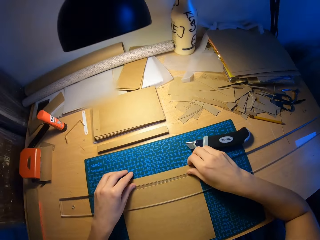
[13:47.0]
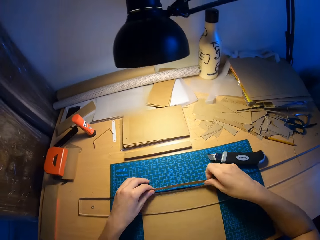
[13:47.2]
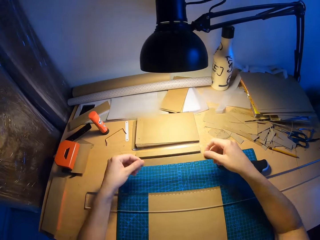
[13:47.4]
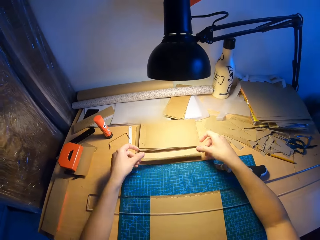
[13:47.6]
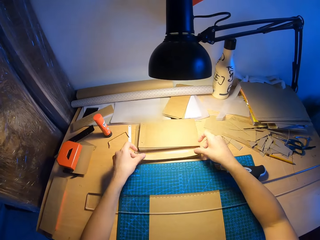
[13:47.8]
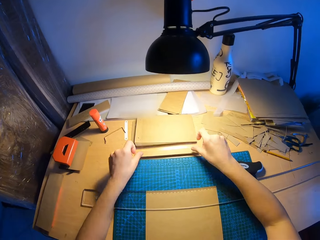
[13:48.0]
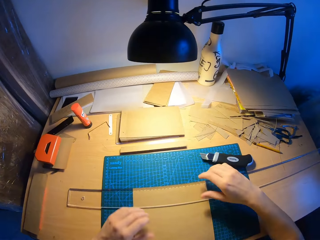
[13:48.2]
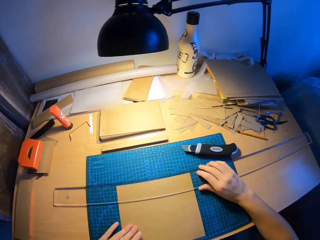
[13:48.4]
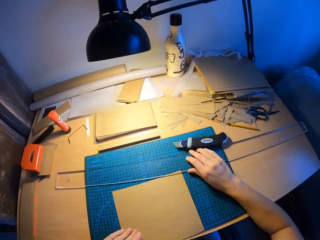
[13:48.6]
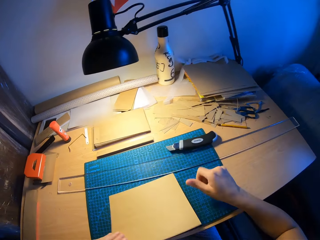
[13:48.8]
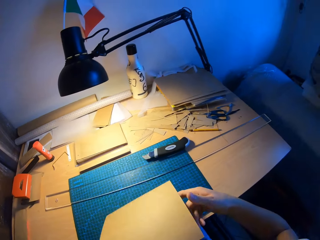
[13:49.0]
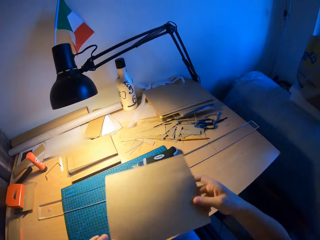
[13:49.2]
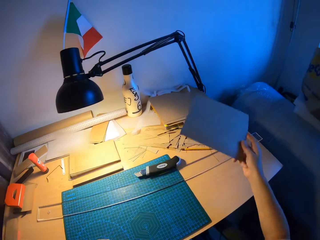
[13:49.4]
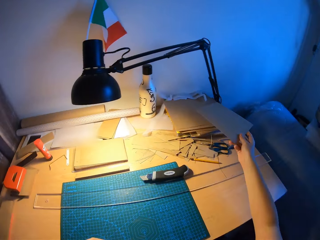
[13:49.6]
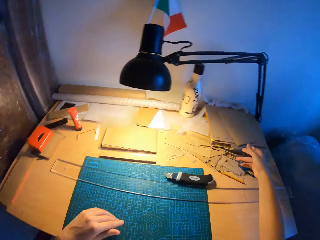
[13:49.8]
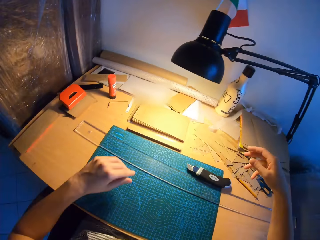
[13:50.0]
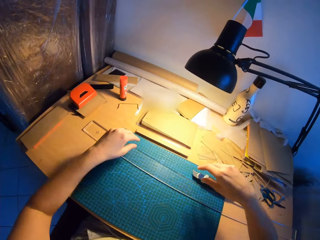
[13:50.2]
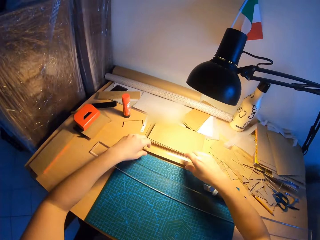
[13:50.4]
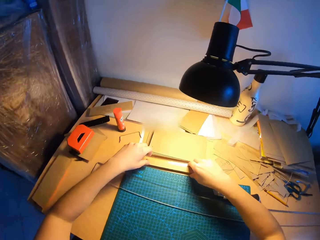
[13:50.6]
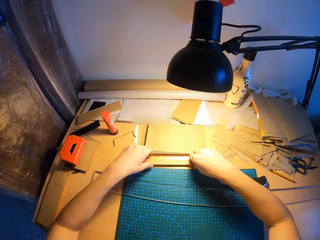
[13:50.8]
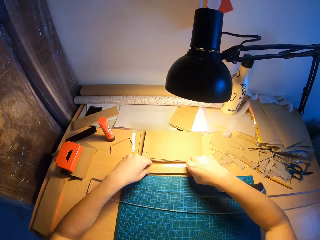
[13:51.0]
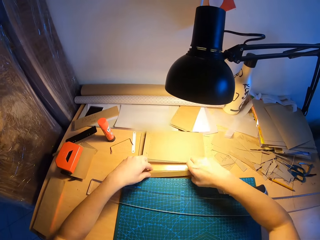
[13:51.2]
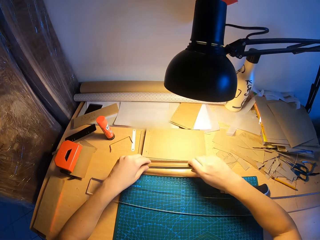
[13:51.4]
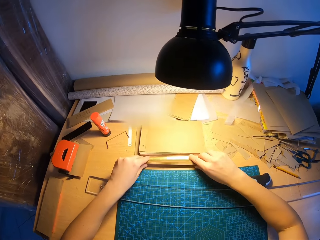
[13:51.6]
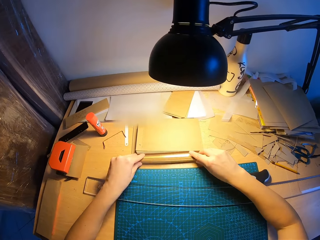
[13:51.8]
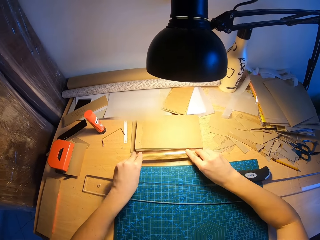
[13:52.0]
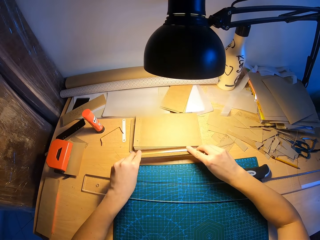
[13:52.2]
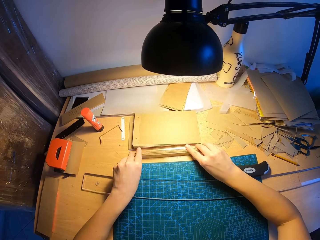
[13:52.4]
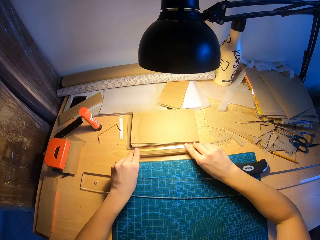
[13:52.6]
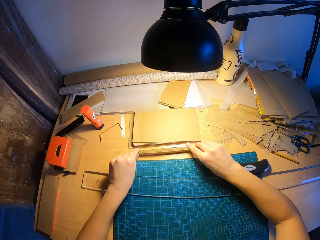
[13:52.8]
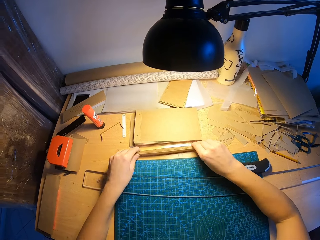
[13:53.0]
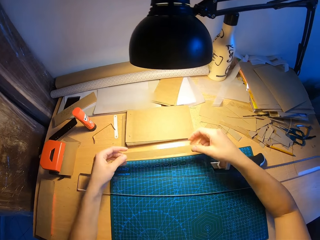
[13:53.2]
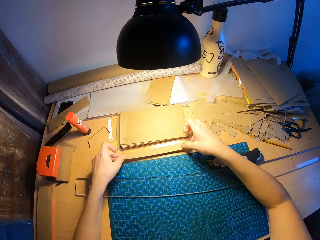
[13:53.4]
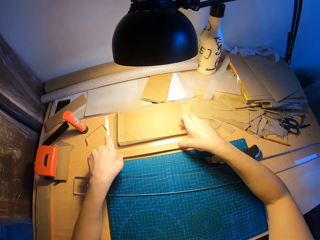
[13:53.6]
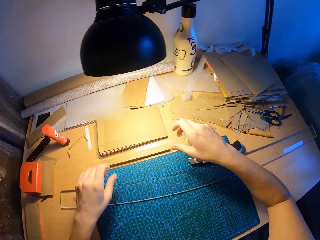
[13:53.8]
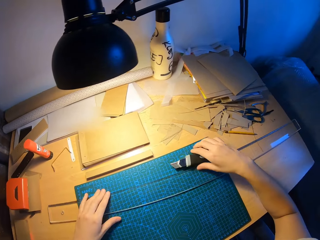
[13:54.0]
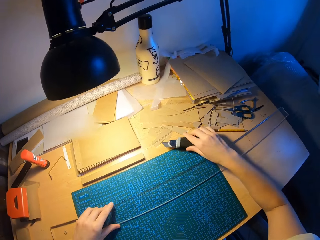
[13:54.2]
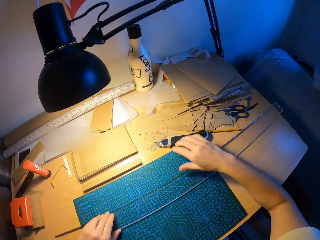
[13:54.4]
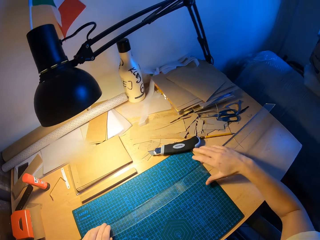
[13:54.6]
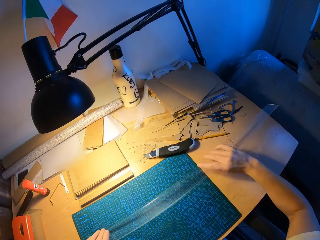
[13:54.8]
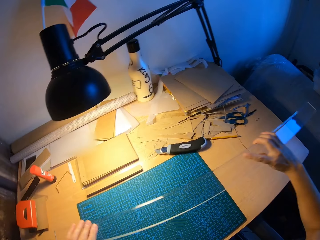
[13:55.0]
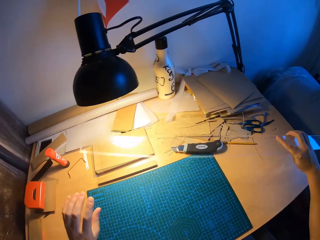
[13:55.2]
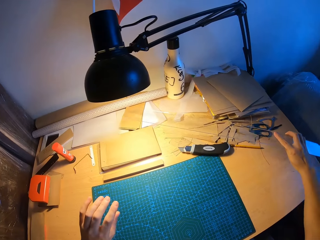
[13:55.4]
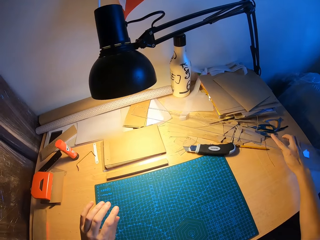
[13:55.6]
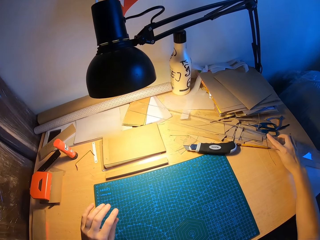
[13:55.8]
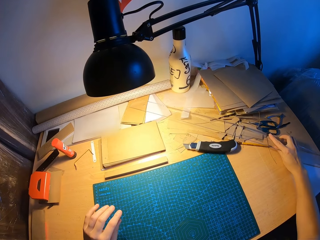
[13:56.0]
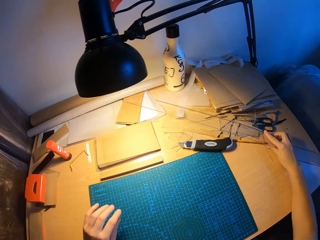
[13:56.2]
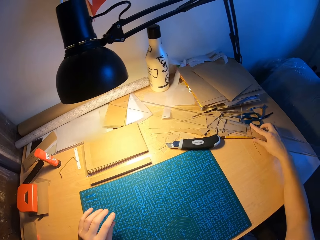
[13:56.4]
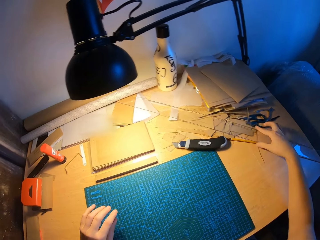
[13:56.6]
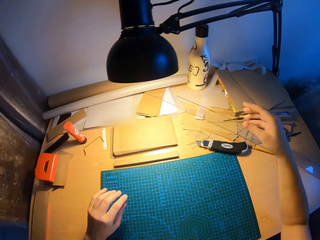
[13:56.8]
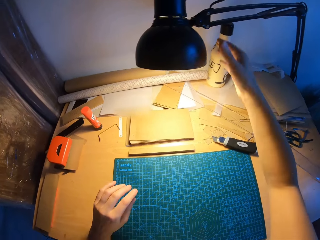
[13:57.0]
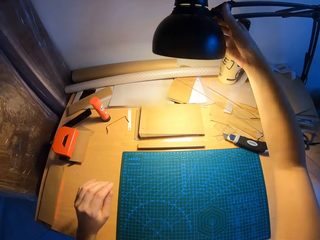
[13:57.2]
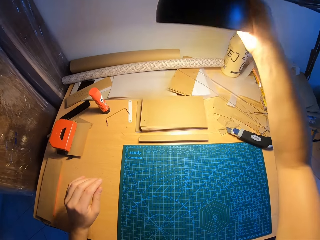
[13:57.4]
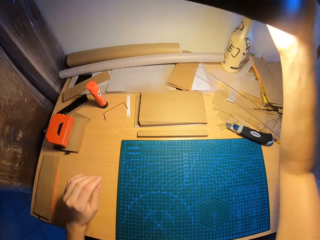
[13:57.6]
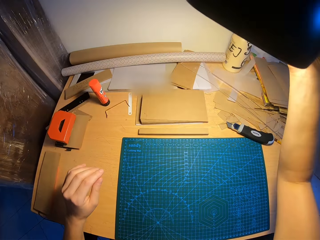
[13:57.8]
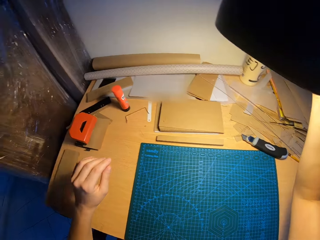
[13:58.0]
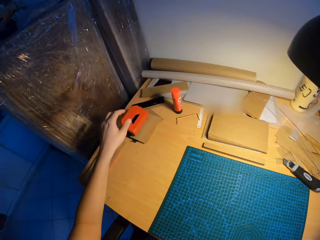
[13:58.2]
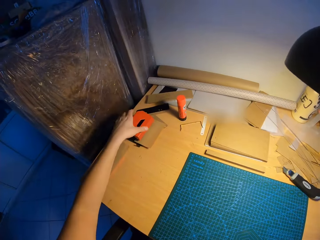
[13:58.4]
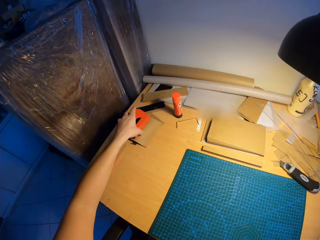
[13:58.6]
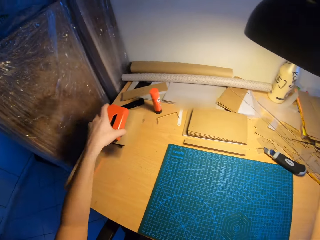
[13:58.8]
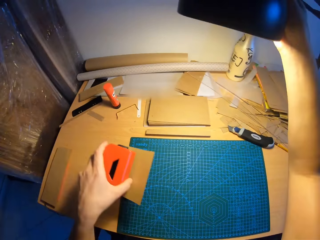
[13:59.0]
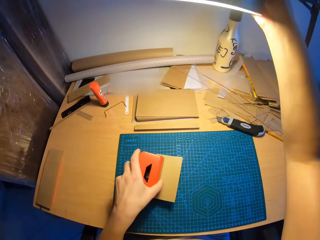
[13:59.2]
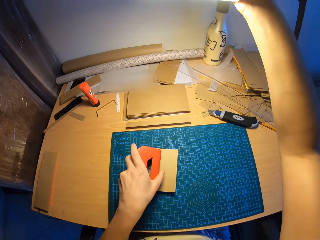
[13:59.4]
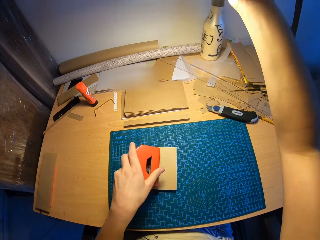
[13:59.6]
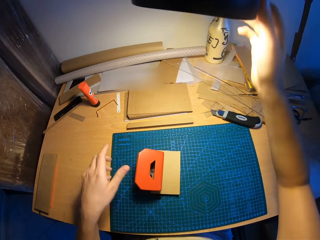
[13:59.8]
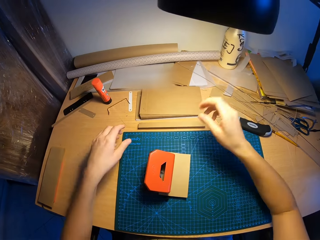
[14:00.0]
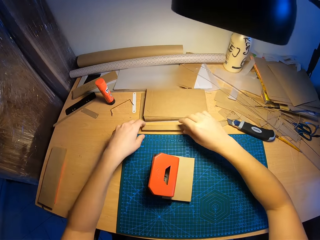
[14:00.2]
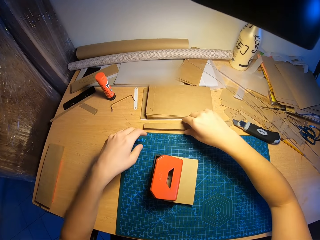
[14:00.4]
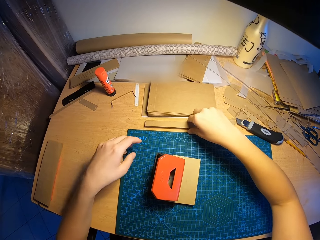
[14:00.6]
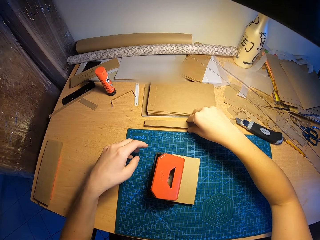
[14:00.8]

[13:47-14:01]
The camera wearer drops the paper cutter on the table. He picks up the cut piece of the craft paper with both hands. He drops the cut piece of craft paper on a stack of cut pieces of craft papers with both hands. He moves the ruler on the table with his right hand. He picks up the craft paper from the table with his left hand. He passes the craft paper to his right hand. He drops the craft paper on the stack of craft papers with his right hand. He picks up the stack of cut pieces of craft papers with both hands. He arranges the cut pieces of craft papers with both hands. He drops the cut pieces of craft paper on the table. He moves the paper cutter on the table with his right hand. He picks up the ruler with his right hand. He drops the ruler on another part of the table. He adjusts a table lamp with his right hand. He picks up a hole puncher or circle punch from the table with his left hand. He moves the circle punch. He drops the hole puncher on the cutting mat.

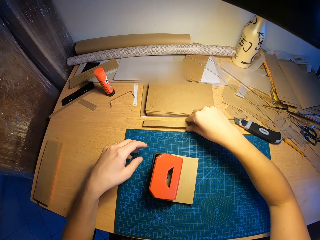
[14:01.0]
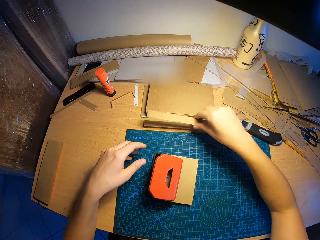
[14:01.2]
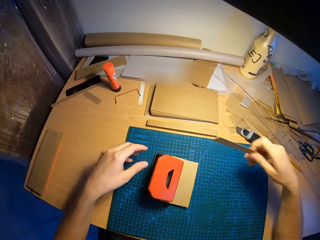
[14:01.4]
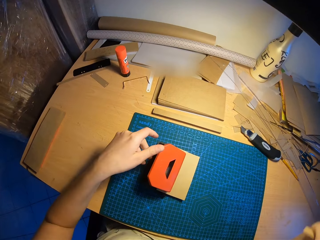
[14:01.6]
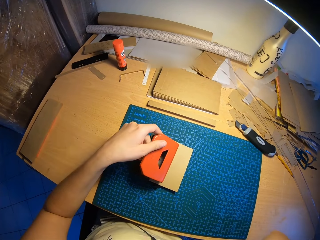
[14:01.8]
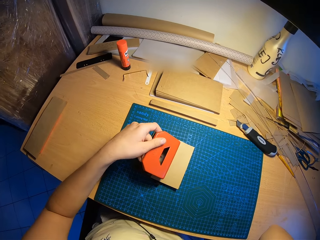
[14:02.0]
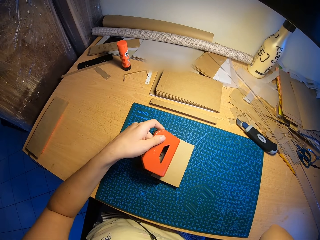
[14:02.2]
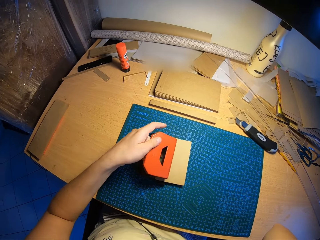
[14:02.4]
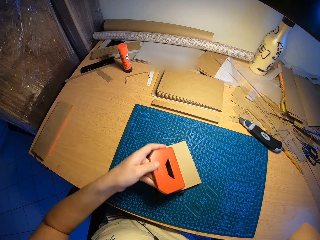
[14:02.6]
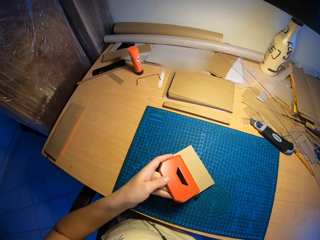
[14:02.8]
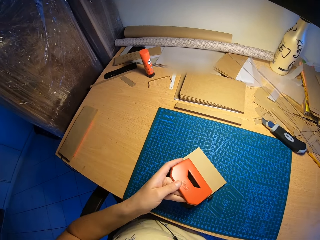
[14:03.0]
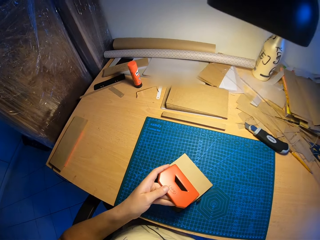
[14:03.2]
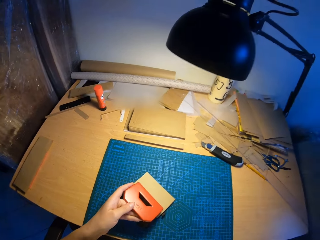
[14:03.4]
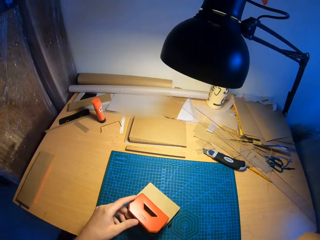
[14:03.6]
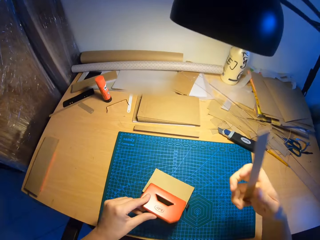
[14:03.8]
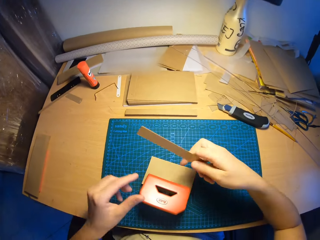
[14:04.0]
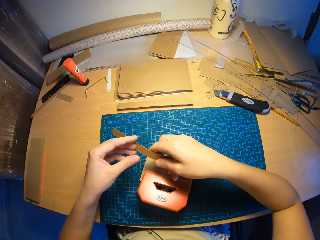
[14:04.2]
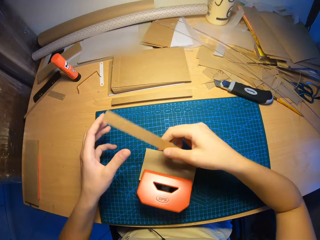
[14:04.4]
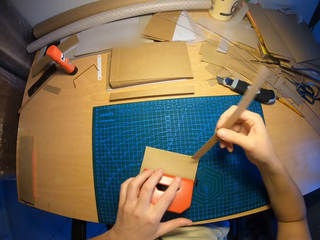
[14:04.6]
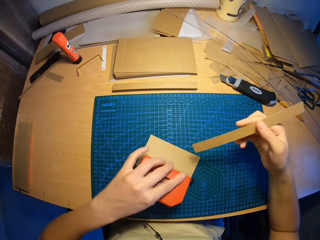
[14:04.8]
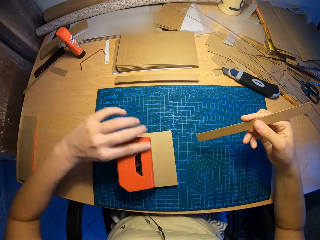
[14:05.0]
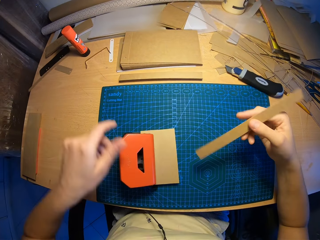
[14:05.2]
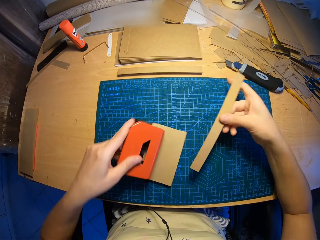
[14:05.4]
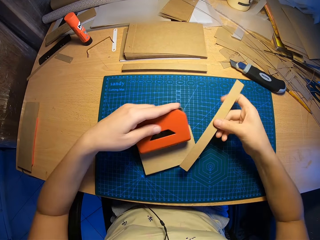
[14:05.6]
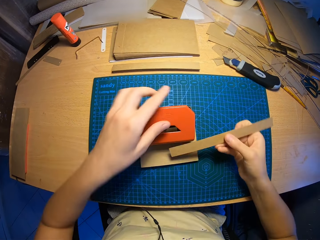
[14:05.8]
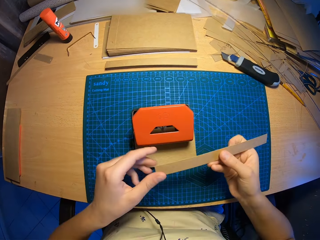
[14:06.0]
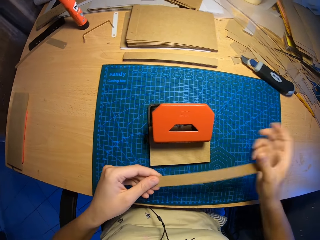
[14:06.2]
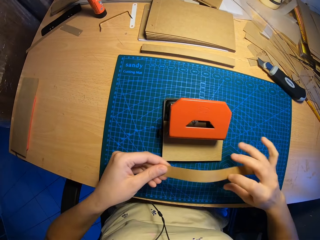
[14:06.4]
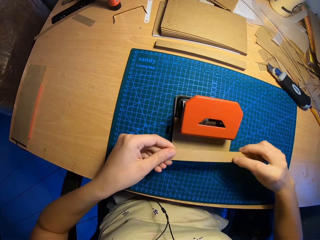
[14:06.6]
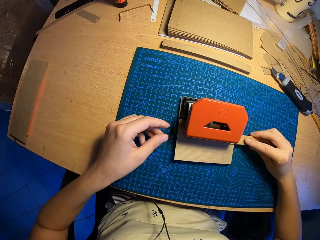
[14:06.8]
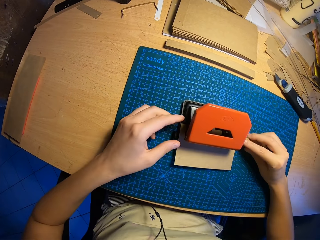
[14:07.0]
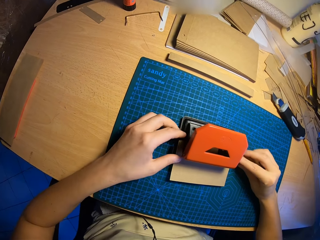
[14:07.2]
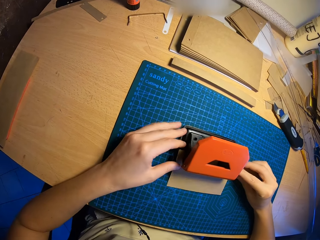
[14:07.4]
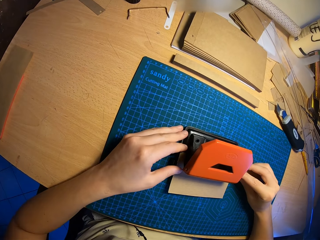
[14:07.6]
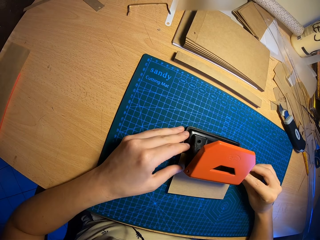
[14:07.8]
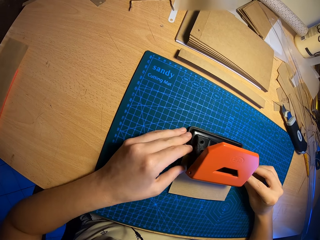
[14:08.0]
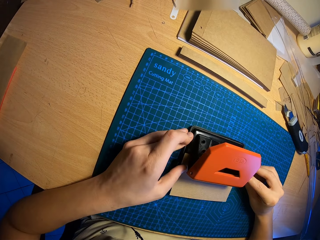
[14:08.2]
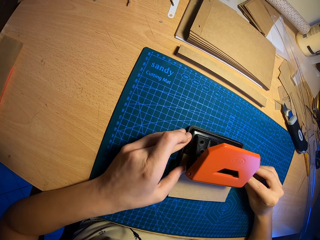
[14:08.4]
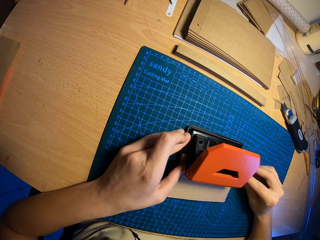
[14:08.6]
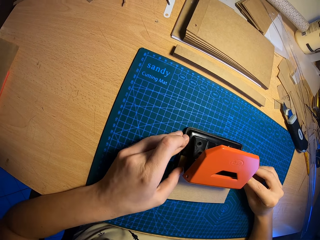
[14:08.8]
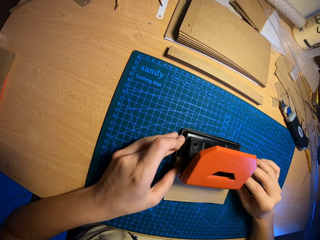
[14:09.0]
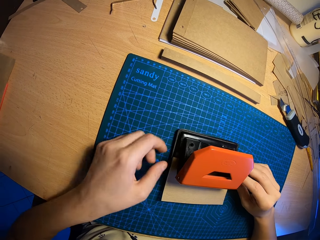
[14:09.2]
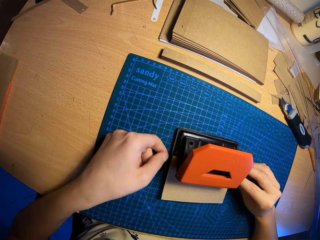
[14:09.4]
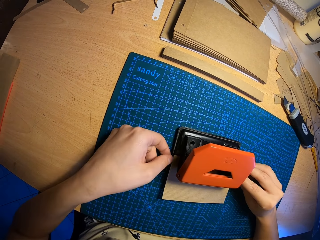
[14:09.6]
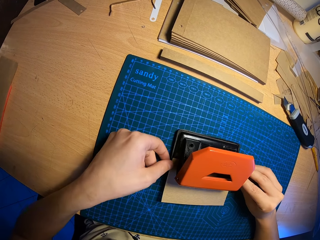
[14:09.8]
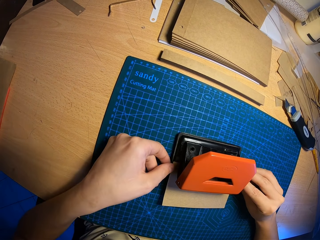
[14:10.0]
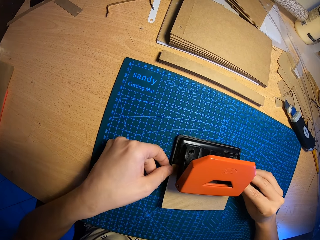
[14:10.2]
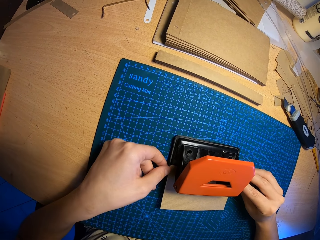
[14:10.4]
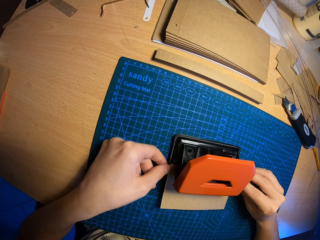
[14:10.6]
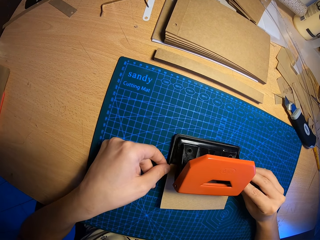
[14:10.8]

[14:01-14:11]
The camera wearer picks up a cut piece of craft paper with his right hand. He raises the cut piece of craft paper with his right hand. He turns the hole puncher with his left hand. He puts the cut piece of craft paper into the hole puncher. He adjusts the cut piece of craft paper in the hole puncher with both hands.
